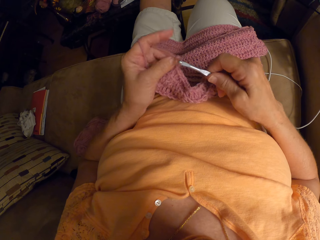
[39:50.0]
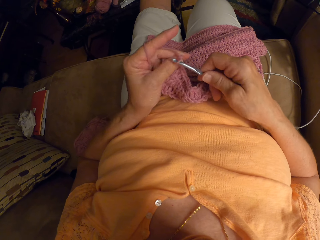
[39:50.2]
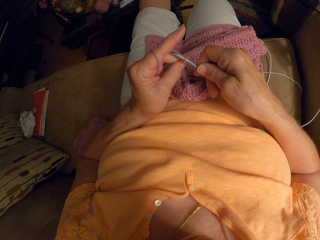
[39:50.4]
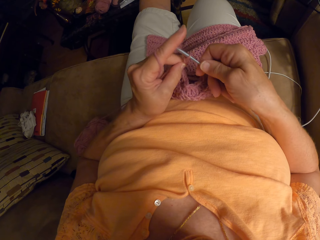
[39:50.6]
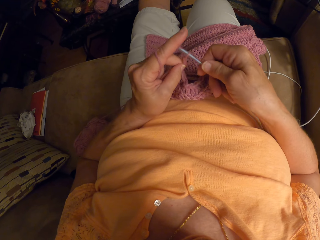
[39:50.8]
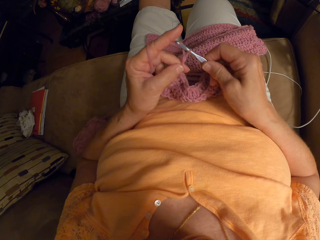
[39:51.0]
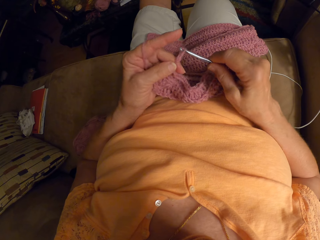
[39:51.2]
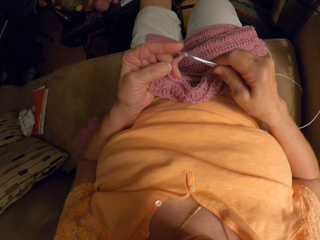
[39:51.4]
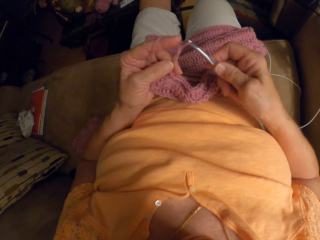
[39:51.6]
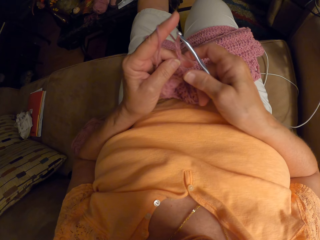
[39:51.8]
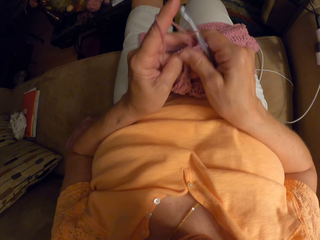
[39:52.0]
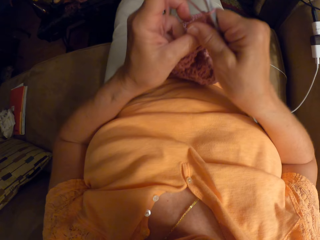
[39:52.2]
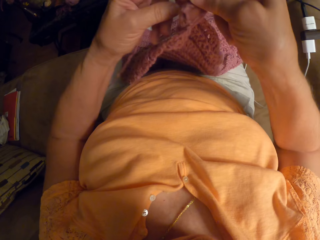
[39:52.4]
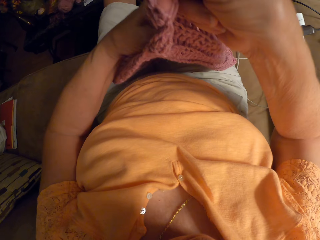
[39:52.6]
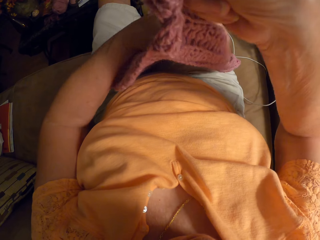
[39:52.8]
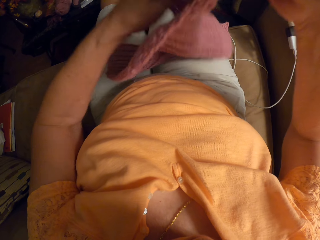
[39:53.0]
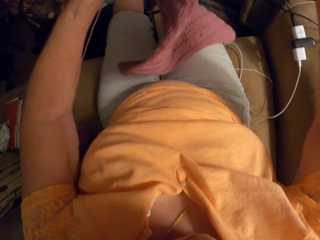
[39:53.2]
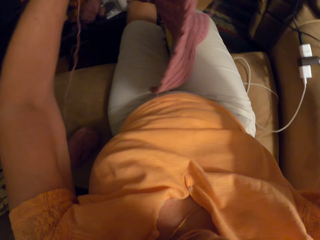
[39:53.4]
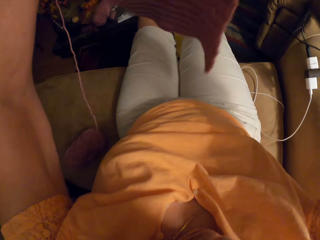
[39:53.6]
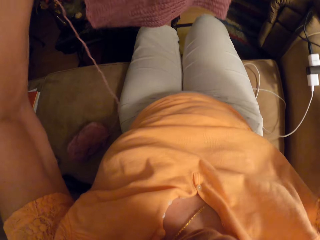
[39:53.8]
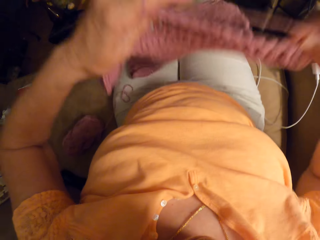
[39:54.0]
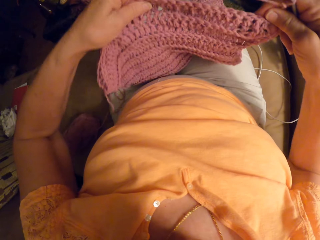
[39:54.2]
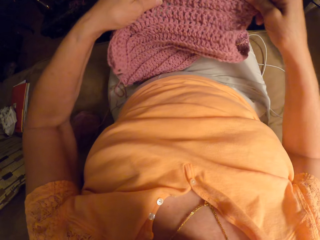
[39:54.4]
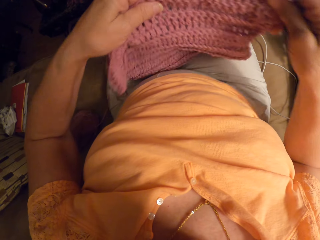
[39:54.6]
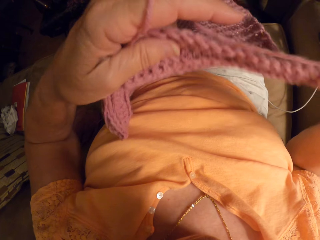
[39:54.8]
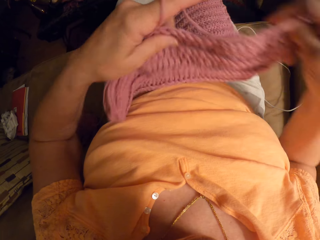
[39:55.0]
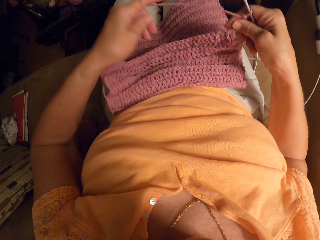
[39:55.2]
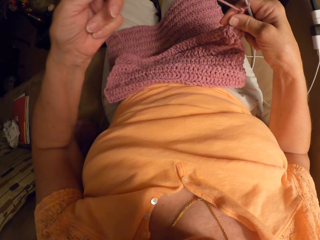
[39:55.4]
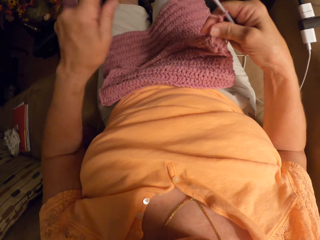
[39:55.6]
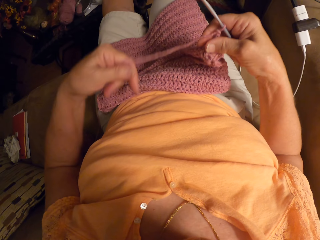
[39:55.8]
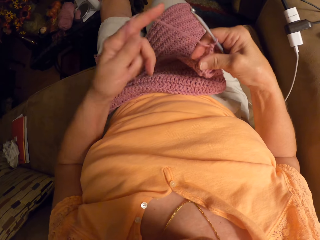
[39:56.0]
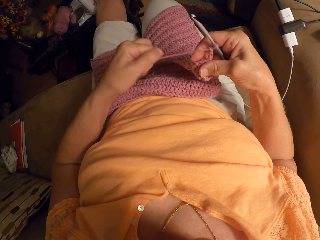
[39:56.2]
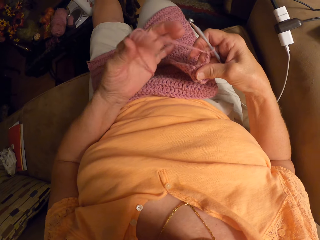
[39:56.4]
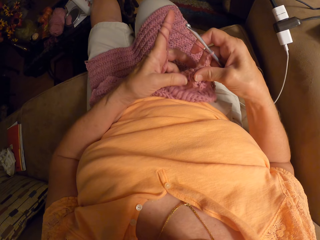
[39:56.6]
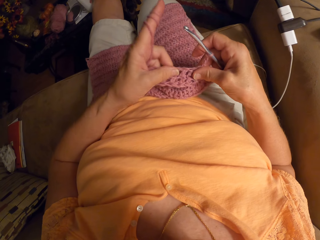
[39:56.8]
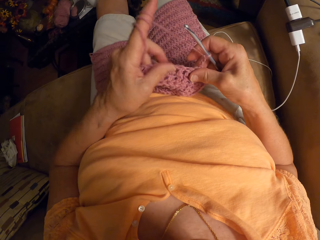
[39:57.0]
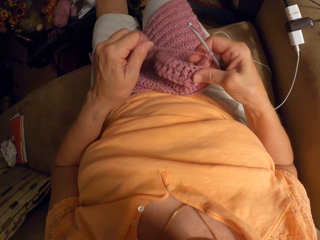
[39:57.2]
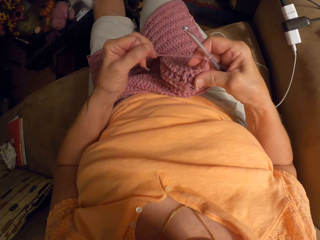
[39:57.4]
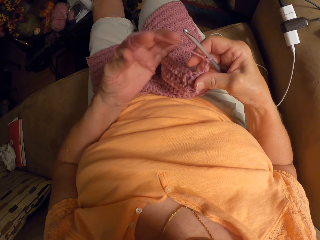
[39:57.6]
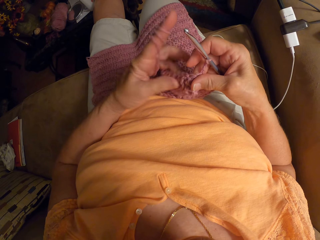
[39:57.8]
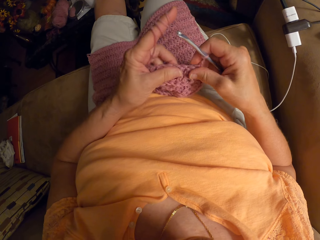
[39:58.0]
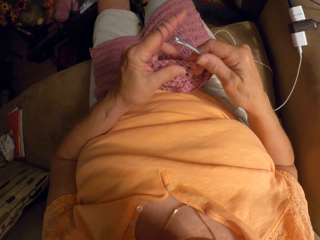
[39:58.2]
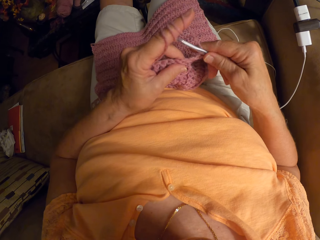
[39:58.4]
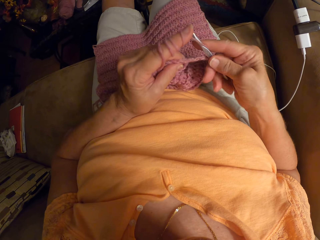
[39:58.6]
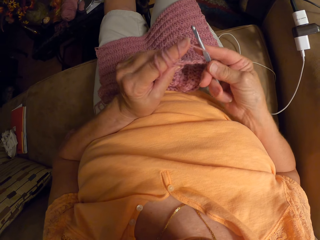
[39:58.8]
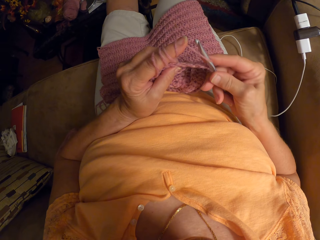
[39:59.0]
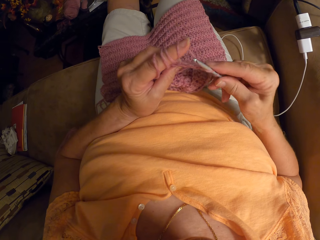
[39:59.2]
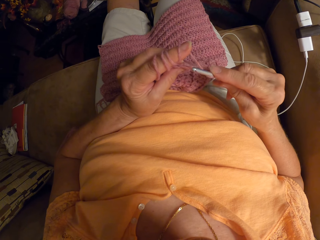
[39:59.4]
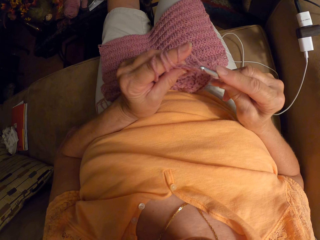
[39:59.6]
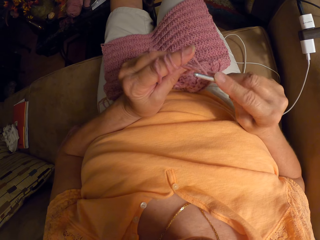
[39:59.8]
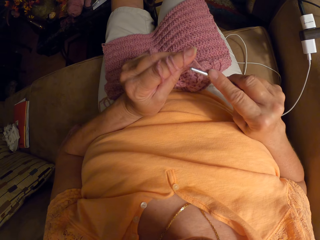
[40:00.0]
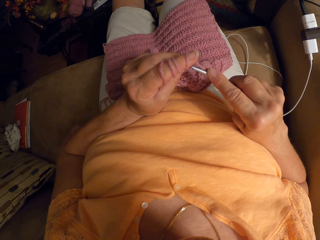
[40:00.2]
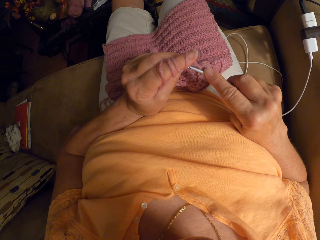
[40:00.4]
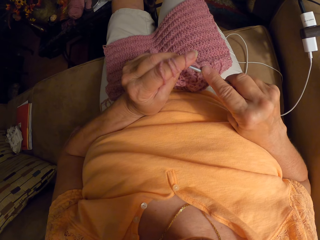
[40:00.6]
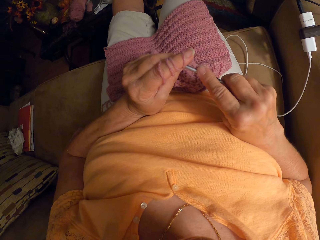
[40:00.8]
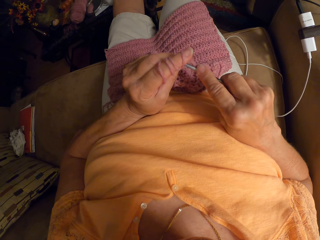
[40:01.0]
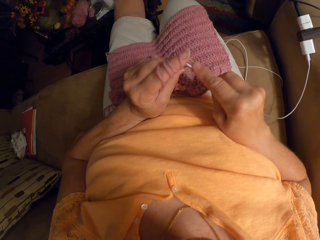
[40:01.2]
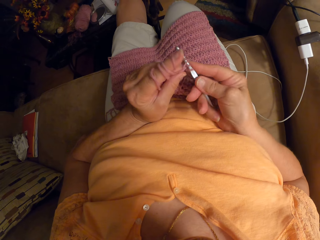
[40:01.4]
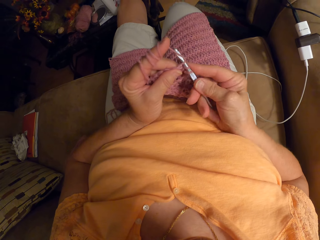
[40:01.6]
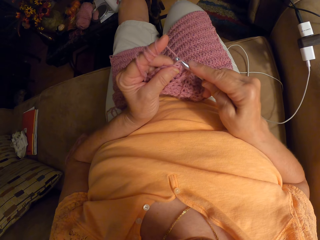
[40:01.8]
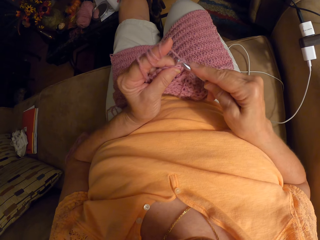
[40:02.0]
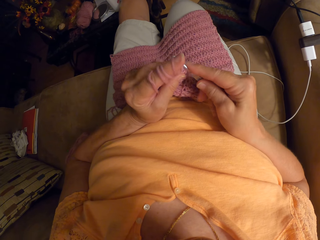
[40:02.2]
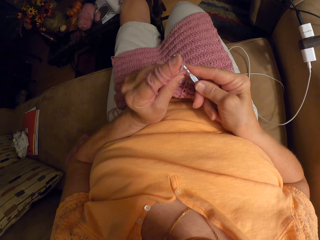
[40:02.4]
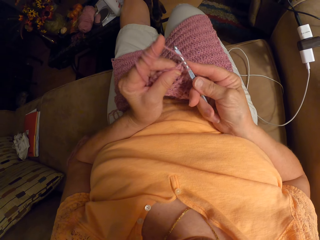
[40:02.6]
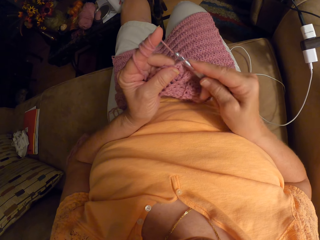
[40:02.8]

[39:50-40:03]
The camera wearer turns over the crochet material with both hands. She lifts the fabric. She twirls the thread of the yarn around her left fingers. She touches the fabric. She rolls the thread on a finger. She crochets the yarn with a crochet hook in her right hand.

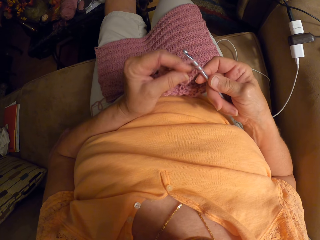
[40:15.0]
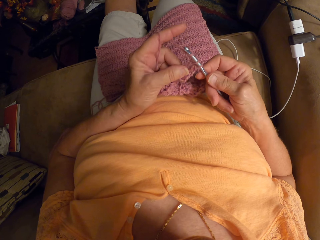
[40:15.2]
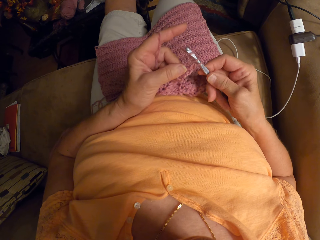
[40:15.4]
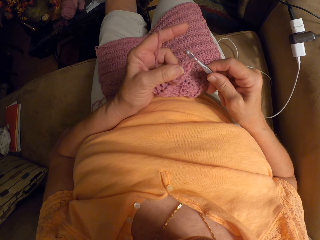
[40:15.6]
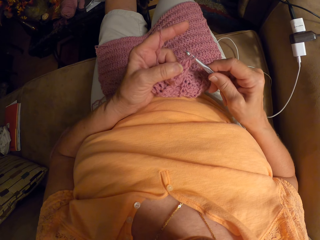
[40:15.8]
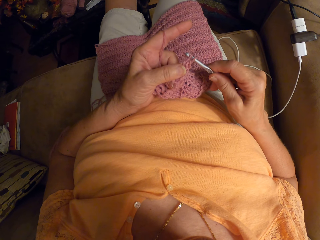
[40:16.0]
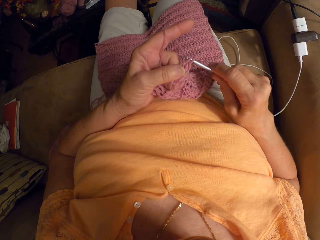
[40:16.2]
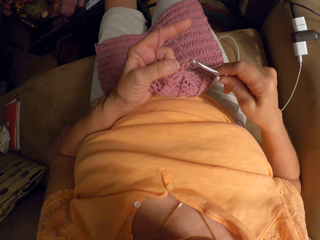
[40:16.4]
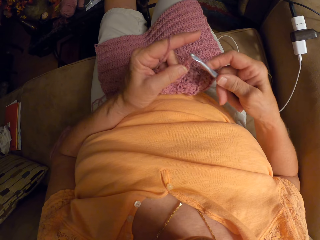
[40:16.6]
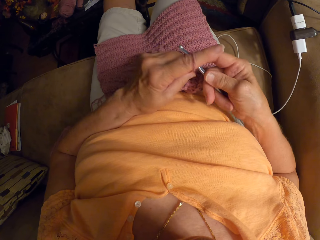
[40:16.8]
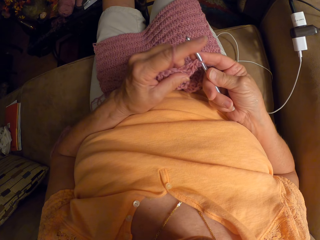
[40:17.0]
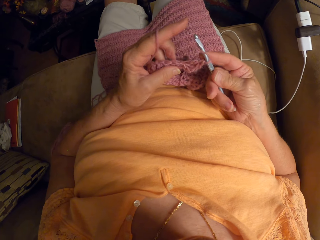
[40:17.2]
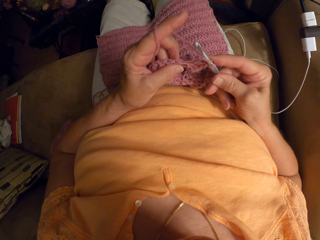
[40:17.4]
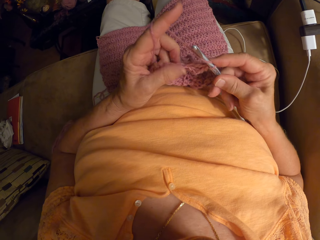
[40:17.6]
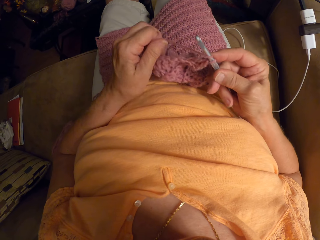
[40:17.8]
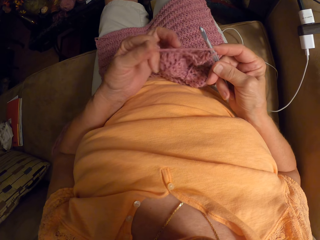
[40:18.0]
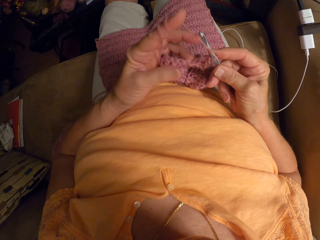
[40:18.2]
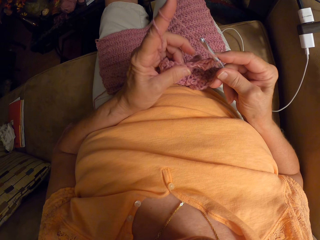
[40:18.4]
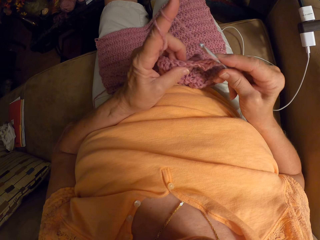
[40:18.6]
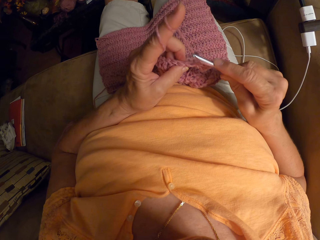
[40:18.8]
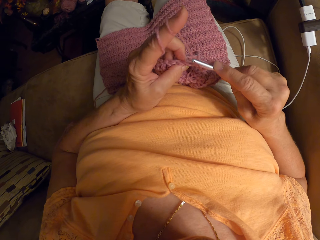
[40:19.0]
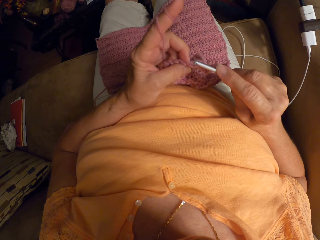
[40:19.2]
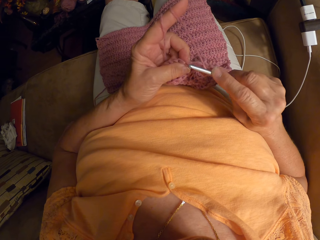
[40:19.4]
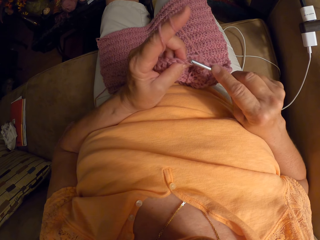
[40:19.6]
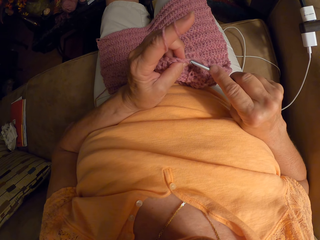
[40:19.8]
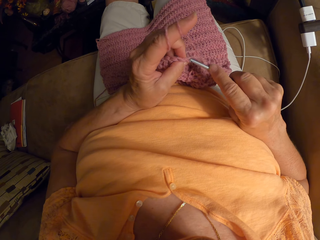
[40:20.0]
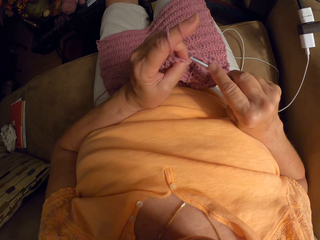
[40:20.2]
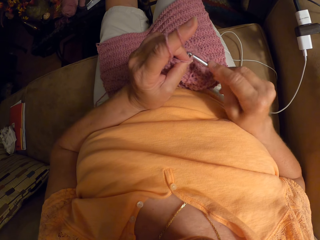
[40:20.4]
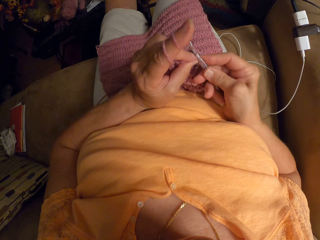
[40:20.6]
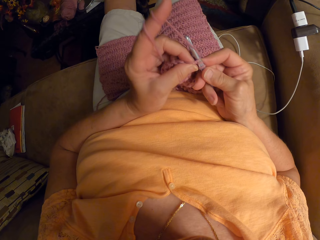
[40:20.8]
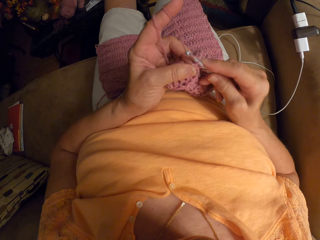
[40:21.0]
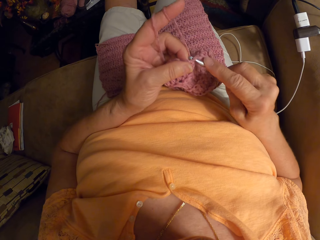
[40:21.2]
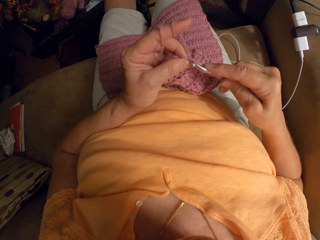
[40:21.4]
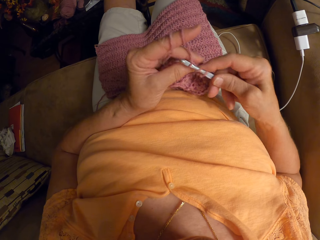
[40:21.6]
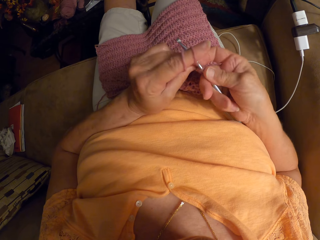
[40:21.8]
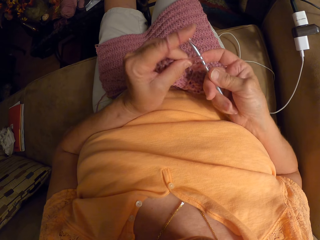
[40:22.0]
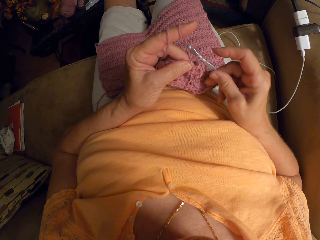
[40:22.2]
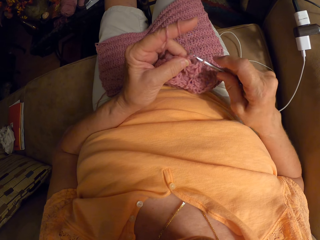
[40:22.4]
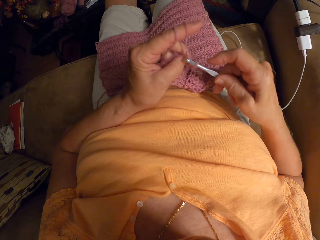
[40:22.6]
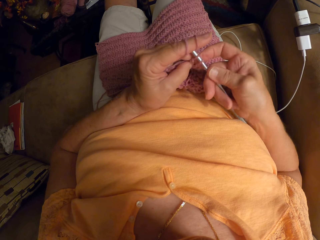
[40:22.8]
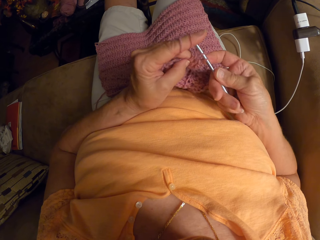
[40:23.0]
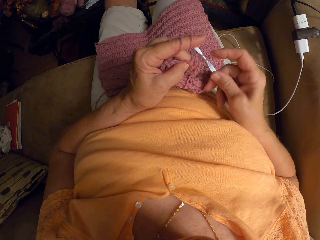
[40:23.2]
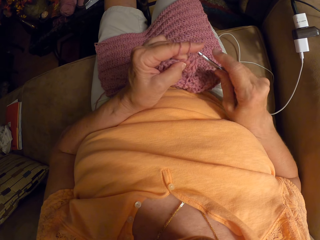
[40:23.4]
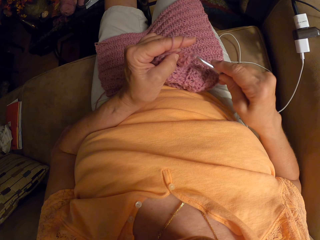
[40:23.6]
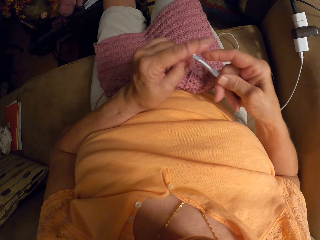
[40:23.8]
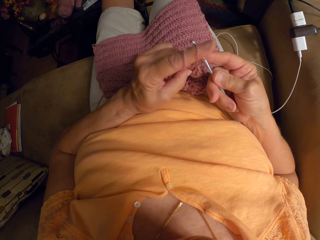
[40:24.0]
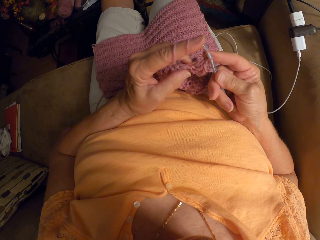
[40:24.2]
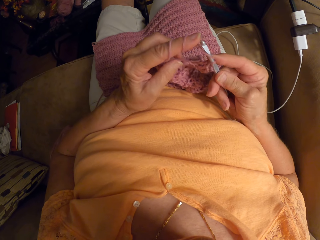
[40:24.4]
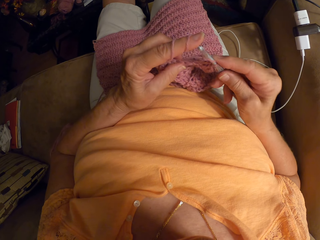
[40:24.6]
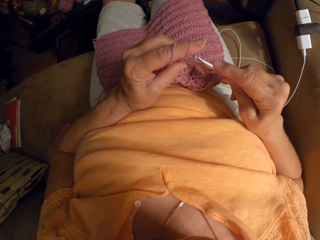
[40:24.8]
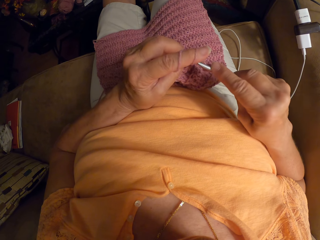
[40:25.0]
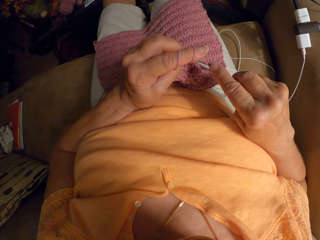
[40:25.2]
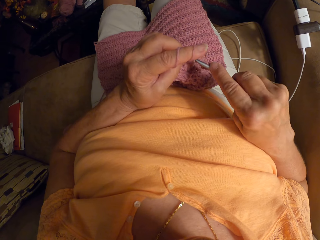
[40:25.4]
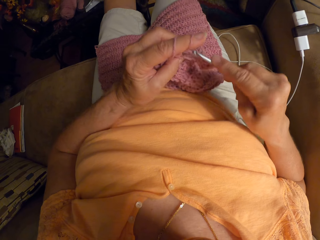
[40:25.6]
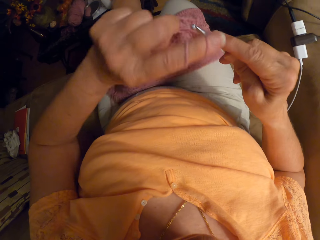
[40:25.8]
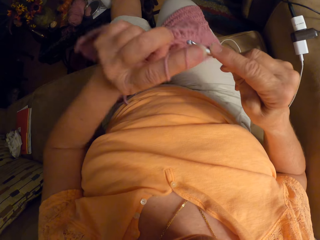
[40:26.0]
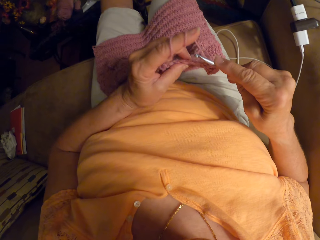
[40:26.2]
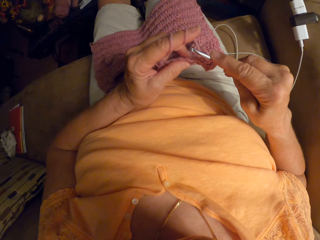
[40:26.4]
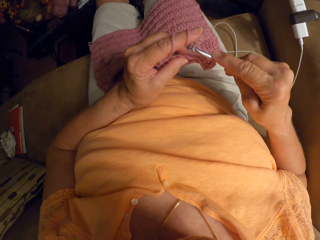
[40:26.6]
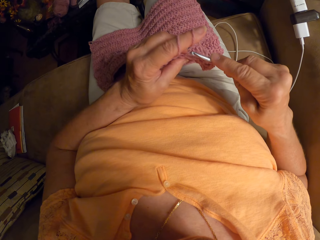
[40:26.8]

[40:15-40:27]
The camera wearer rolls the thread on a finger. They knit the fabric.
